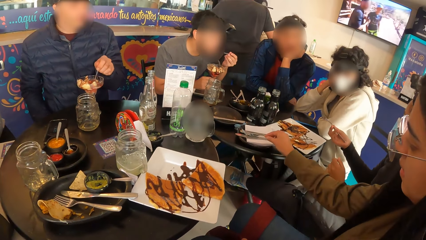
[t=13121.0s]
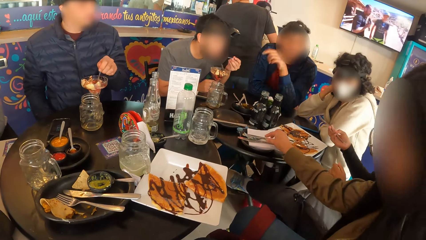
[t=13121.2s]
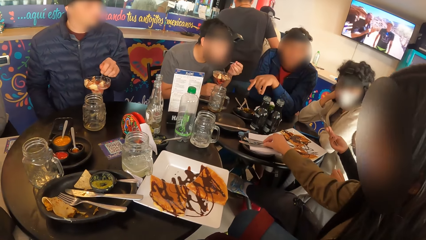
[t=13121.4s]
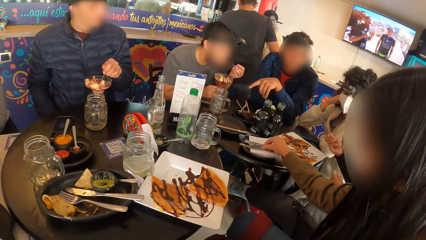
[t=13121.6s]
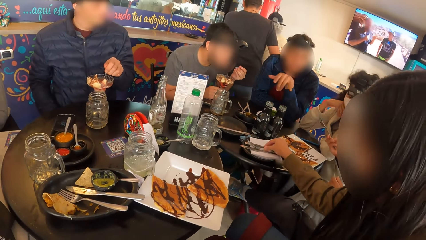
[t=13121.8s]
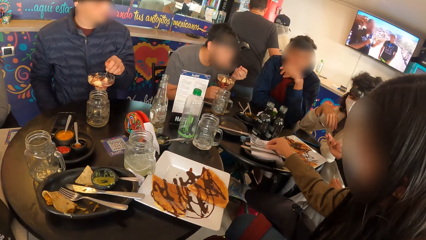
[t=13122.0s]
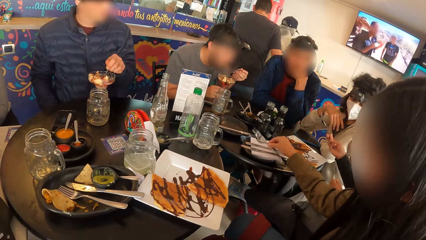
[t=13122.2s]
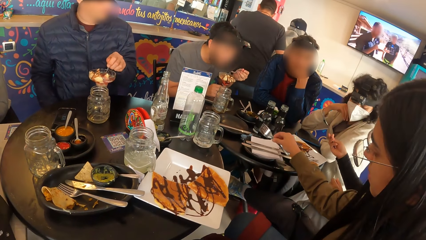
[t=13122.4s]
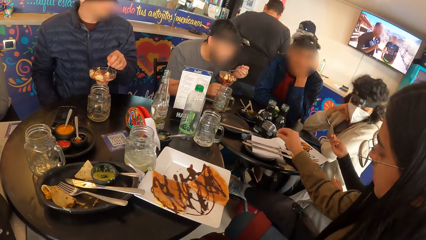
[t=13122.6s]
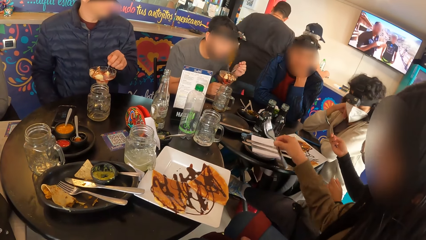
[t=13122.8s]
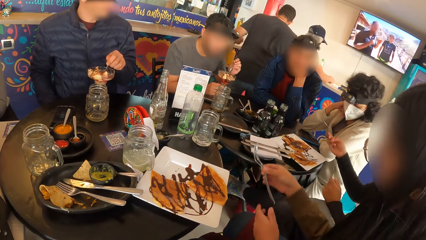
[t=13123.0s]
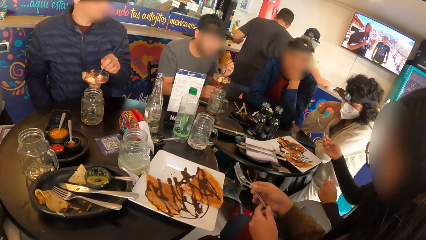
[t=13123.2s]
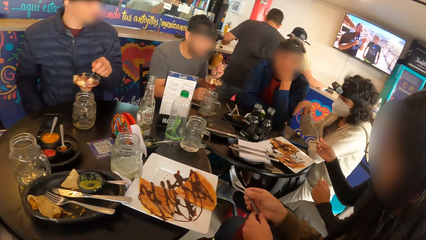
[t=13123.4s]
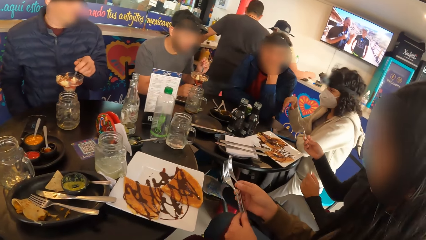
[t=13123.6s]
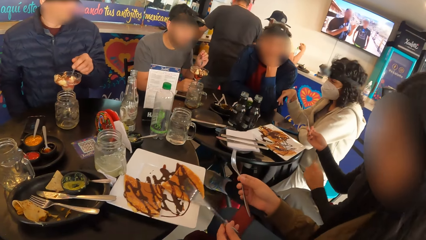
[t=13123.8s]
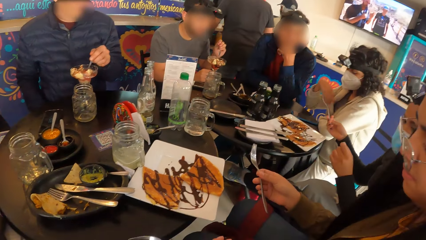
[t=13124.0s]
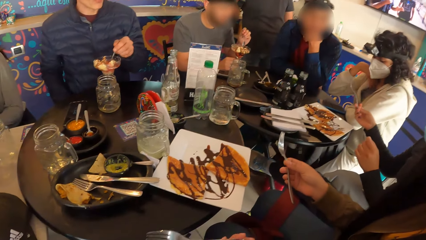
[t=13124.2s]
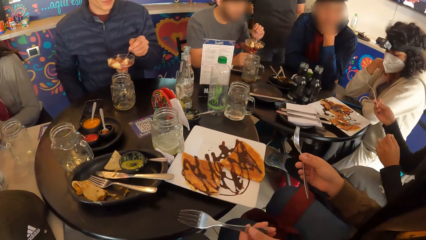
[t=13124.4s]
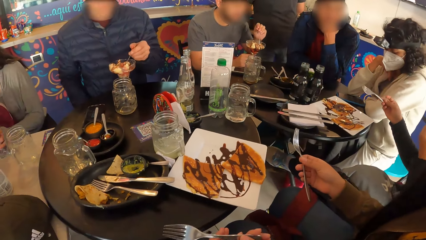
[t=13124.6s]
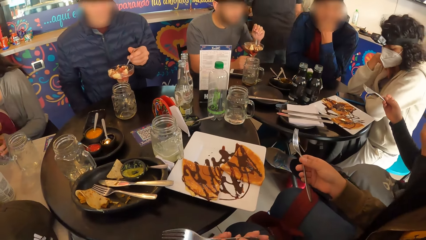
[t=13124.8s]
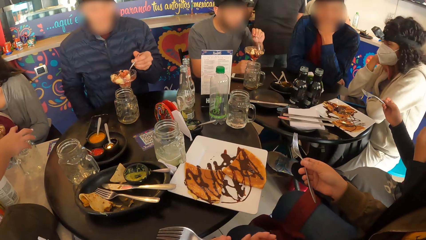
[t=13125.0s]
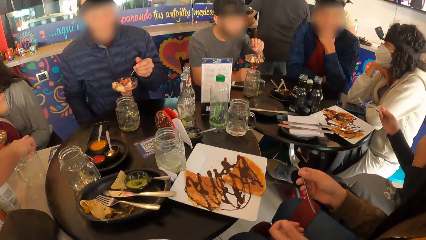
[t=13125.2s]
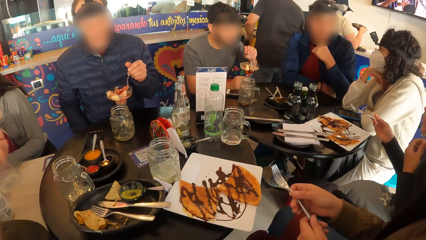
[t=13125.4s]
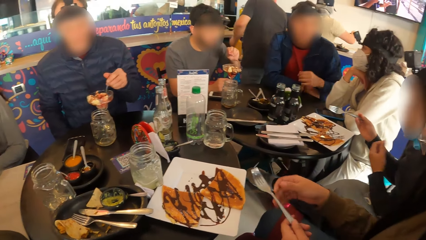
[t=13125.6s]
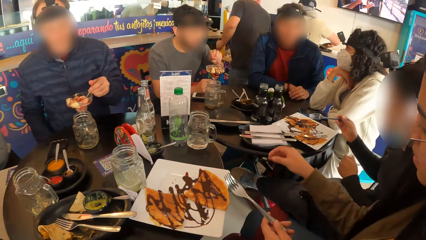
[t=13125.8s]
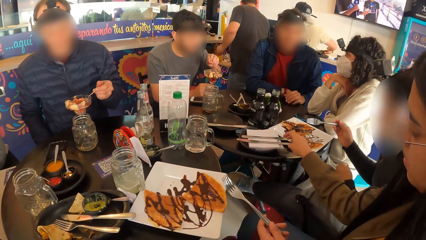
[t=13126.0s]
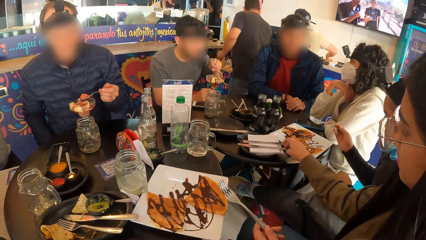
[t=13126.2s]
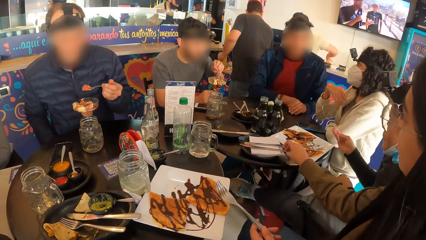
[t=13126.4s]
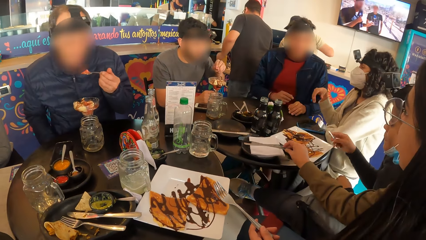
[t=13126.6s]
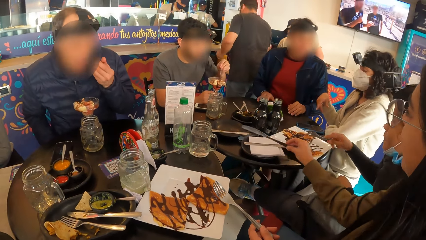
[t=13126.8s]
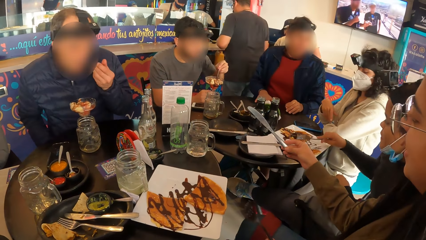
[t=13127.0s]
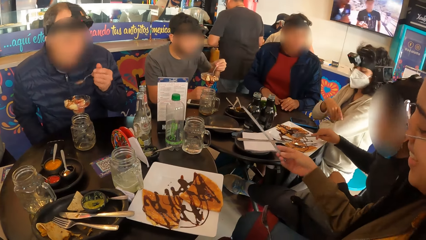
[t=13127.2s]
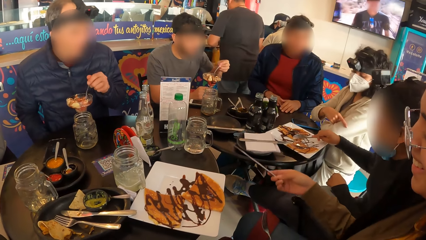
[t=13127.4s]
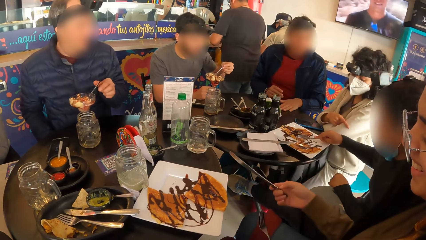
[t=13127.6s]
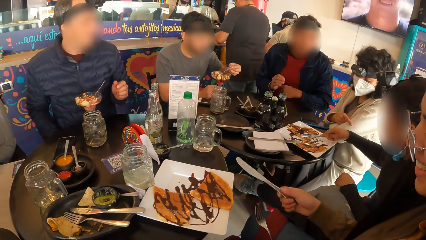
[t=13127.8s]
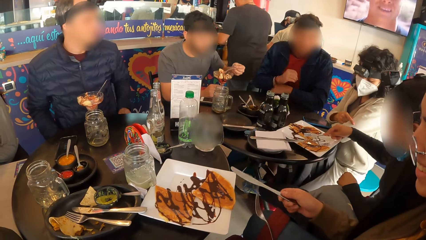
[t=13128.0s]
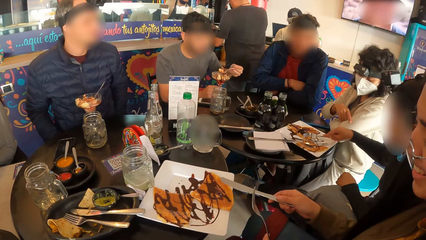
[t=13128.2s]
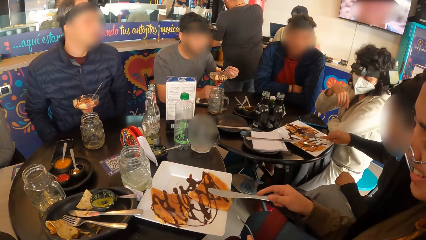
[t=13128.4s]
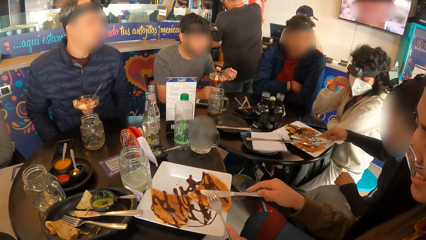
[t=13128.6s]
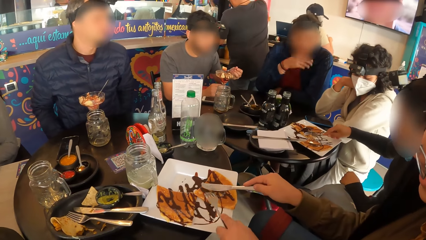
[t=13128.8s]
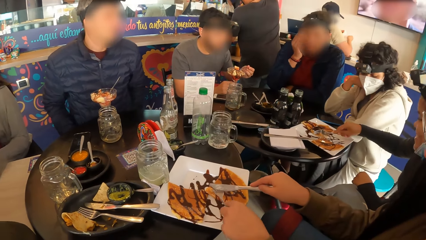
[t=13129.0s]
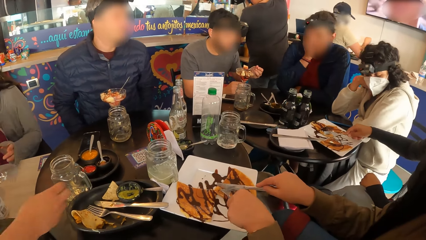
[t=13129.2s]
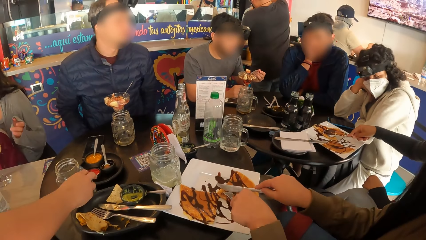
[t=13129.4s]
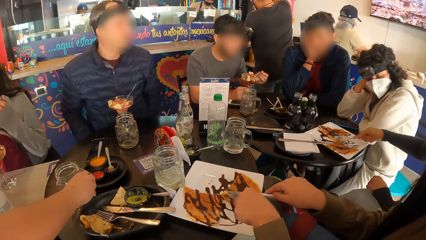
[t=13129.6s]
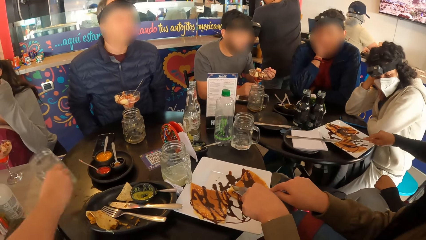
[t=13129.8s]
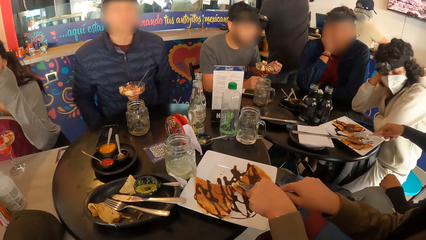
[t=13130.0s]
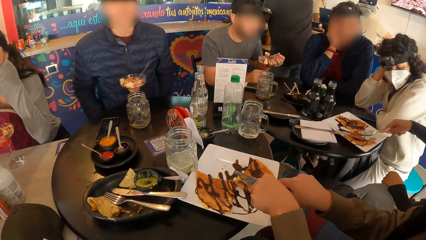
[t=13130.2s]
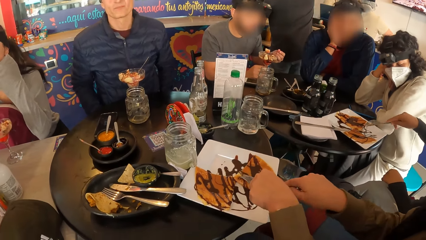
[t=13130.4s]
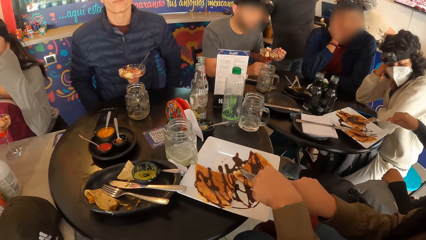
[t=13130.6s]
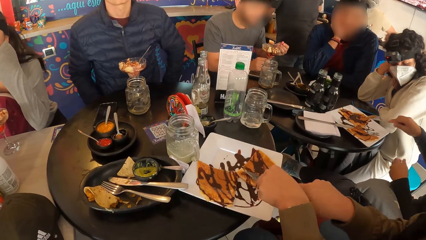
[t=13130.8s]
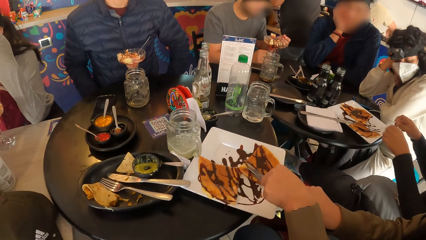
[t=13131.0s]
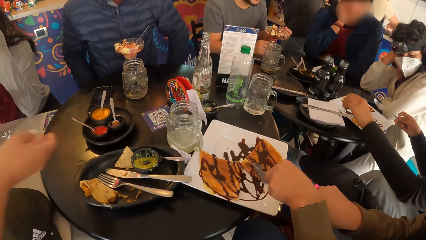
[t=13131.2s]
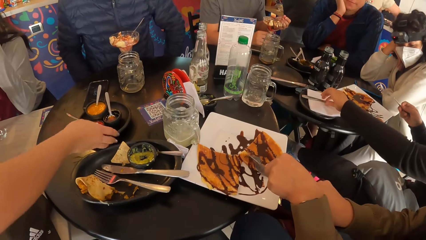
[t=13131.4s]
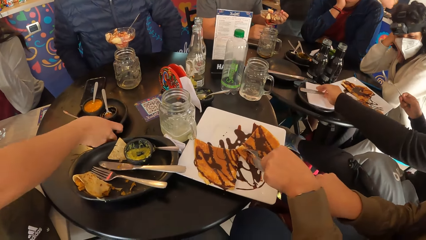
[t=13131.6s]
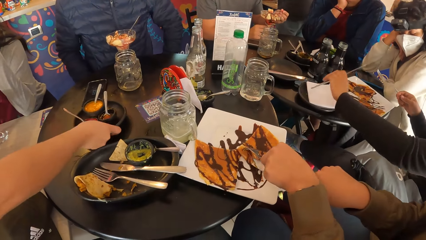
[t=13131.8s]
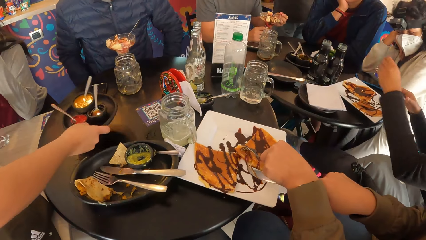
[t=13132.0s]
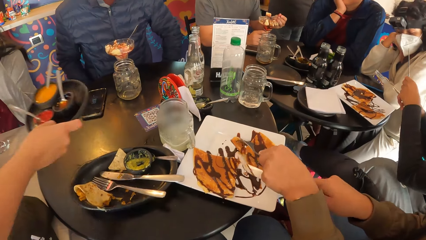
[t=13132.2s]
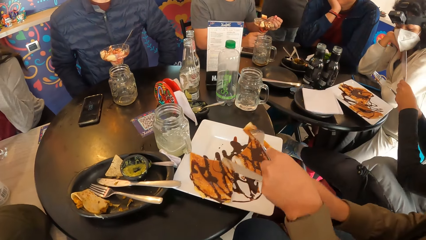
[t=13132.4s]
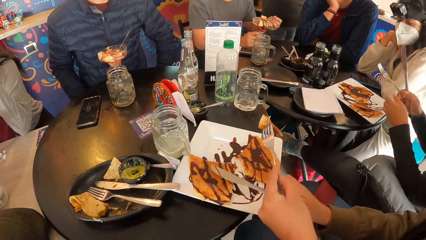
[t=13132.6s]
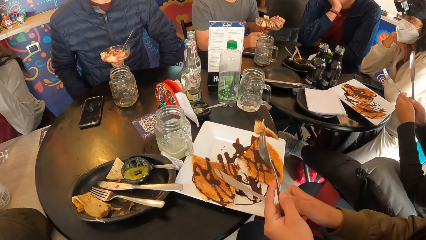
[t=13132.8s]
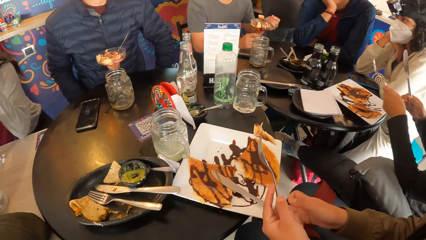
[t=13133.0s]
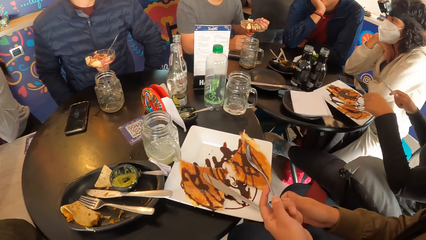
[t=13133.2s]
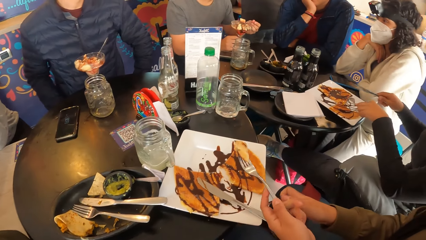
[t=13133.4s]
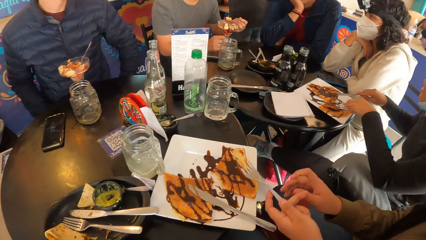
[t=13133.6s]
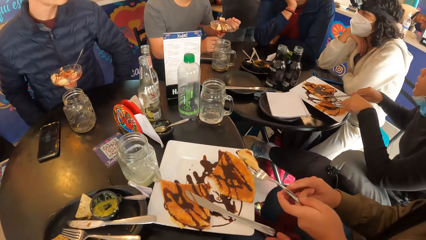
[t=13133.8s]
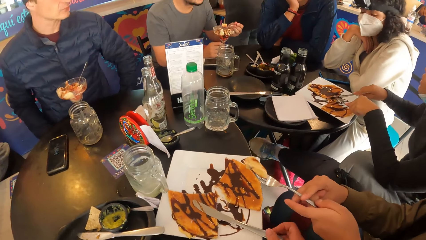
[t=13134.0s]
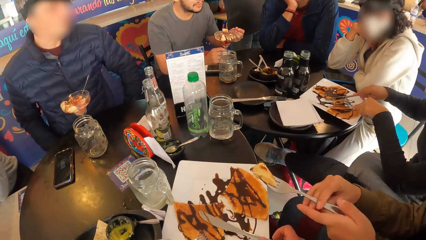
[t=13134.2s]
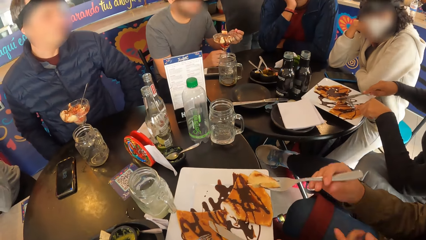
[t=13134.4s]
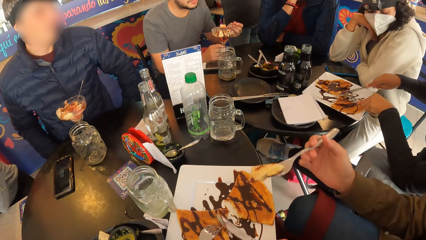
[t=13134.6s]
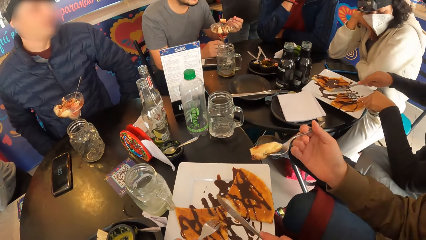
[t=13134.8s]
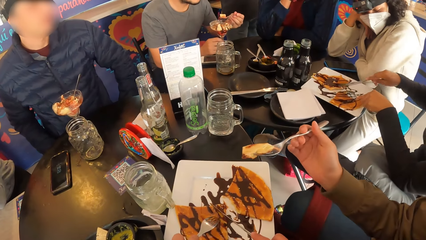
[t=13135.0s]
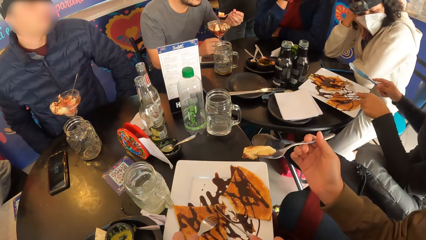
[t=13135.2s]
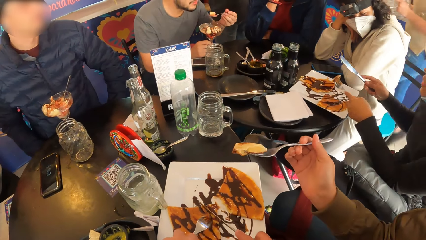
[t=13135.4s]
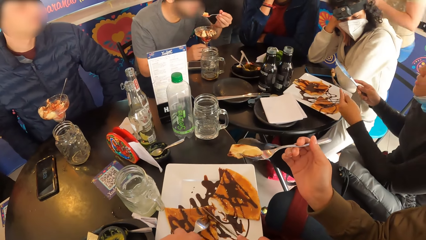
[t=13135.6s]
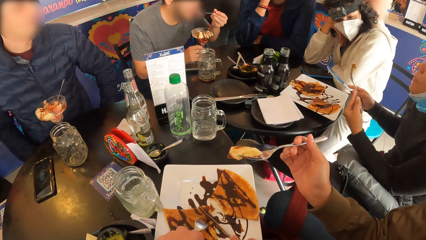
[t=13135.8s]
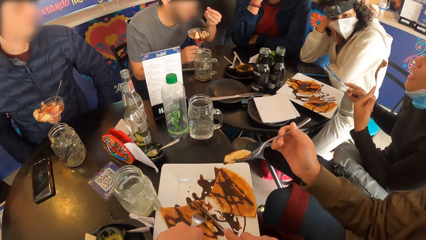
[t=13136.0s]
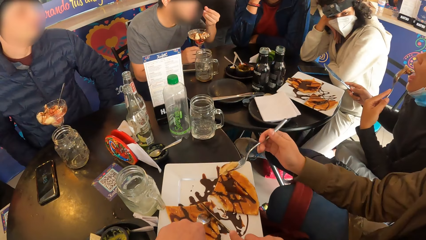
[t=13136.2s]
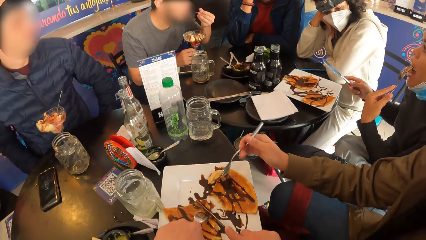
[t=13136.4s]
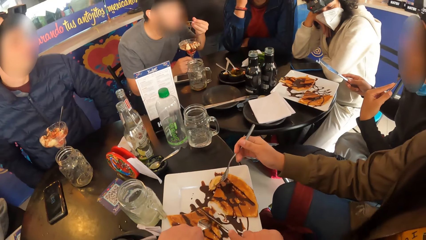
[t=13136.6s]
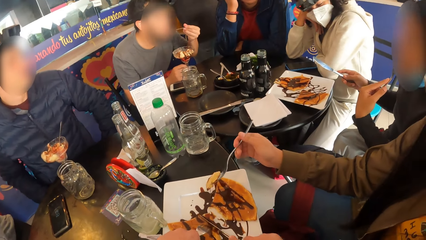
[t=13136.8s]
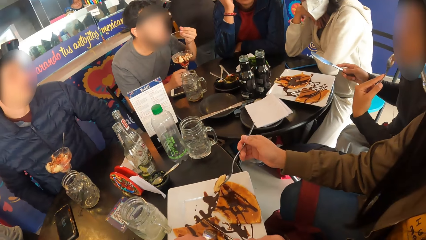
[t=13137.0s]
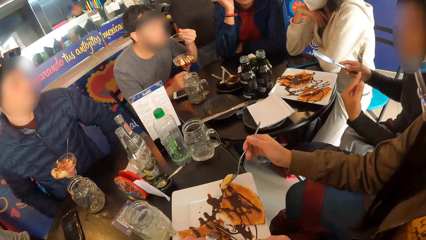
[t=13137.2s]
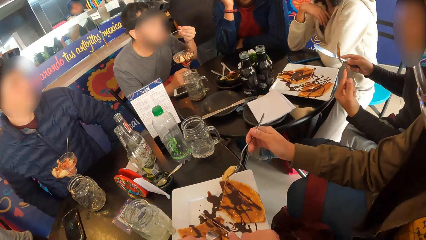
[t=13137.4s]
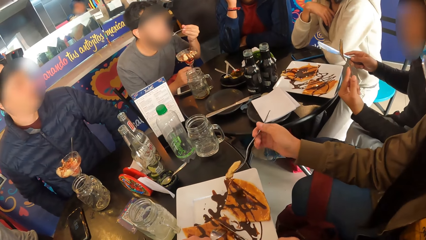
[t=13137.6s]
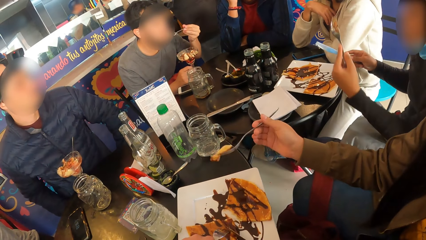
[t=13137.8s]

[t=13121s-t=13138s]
The woman picks up two forks from the cutlery plate with her right hand. The woman passes a fork to her left hand. The woman passes the fork to a third woman. The camera wearer takes a spoon from a person. The first woman picks up a knife from the cutlery plate with her right hand. The first woman cuts the pancakes on the plate with the cutlery in her hands. The other woman eats the pancakes on the plate with the fork in her right hand. The third woman picks up a mug from the table with her right hand. The other woman picks up a knife from the cutlery plate with her left hand. The third woman picks up a plate from the table with her right hand. The first woman passes the fork in her left hand to her right hand. The camera wearer eats the pancakes on the first woman's plate with the cutlery in her hands. She holds a knife. She cuts food with the knife.
